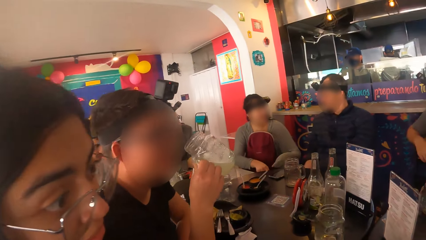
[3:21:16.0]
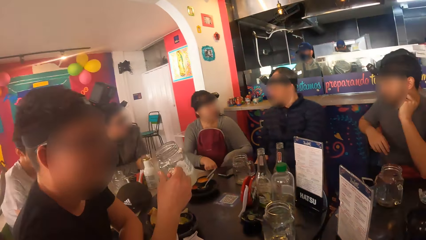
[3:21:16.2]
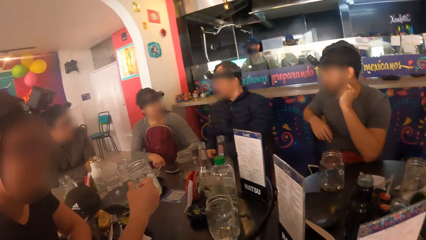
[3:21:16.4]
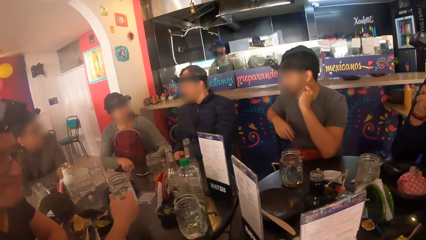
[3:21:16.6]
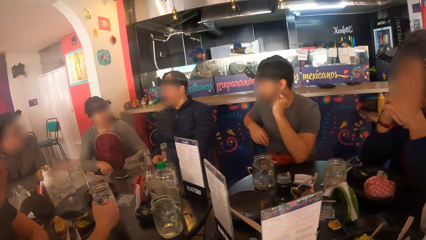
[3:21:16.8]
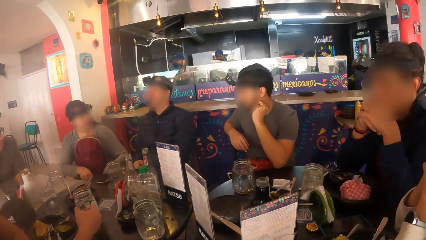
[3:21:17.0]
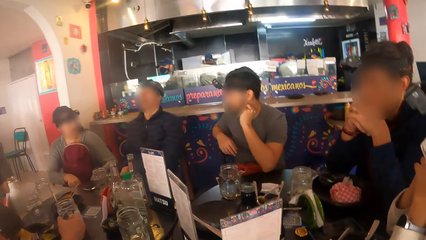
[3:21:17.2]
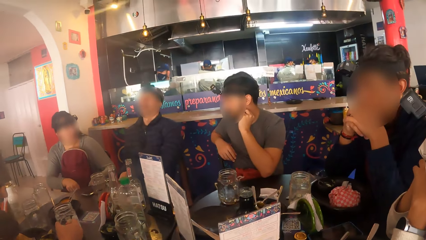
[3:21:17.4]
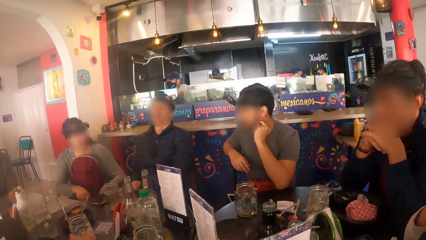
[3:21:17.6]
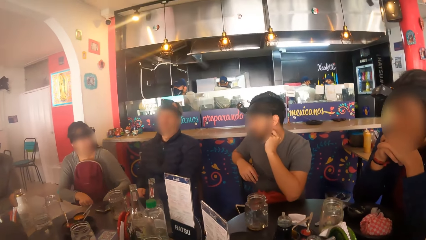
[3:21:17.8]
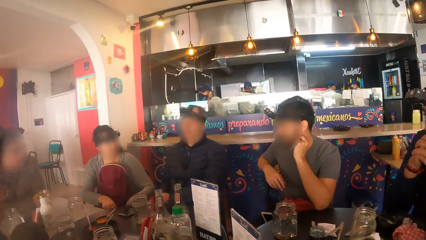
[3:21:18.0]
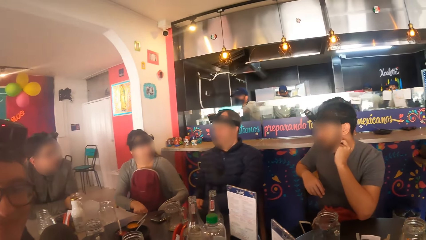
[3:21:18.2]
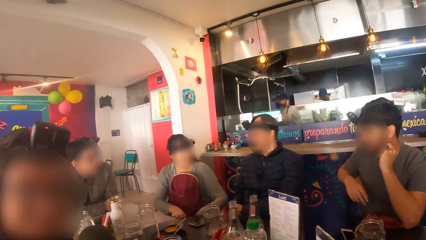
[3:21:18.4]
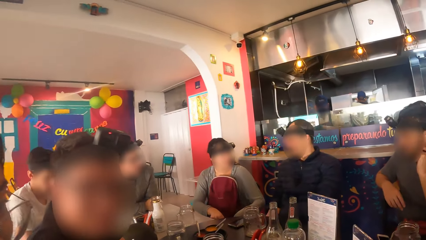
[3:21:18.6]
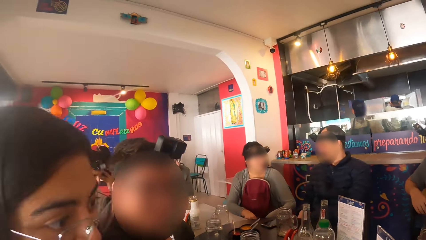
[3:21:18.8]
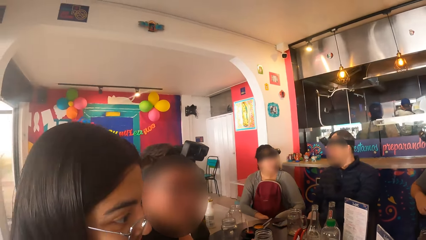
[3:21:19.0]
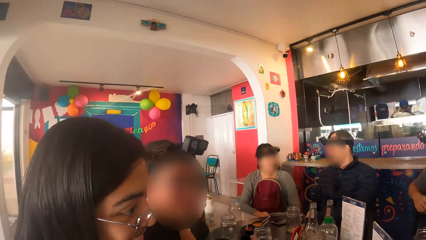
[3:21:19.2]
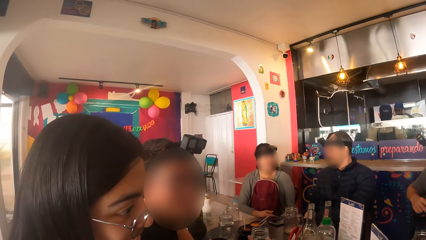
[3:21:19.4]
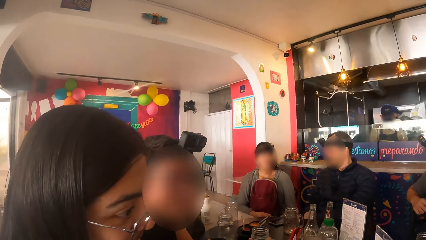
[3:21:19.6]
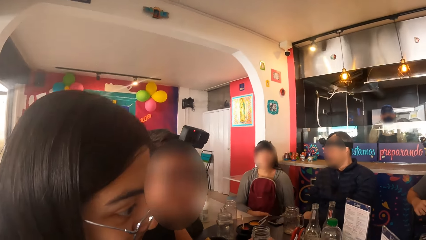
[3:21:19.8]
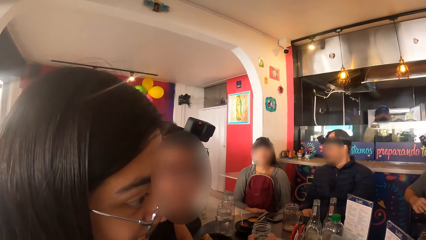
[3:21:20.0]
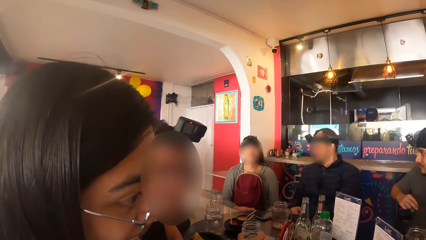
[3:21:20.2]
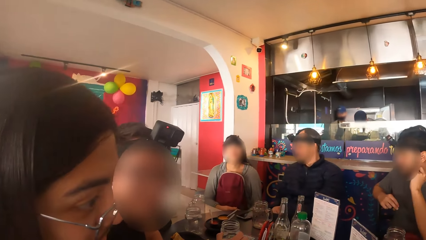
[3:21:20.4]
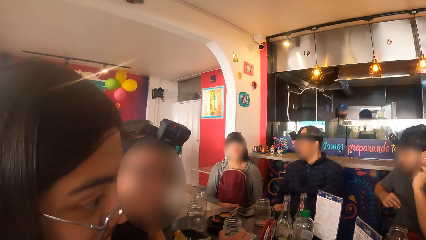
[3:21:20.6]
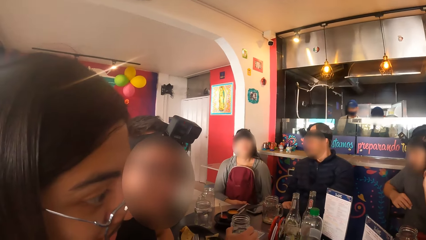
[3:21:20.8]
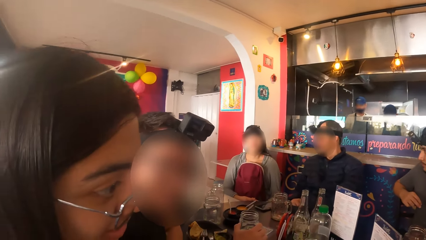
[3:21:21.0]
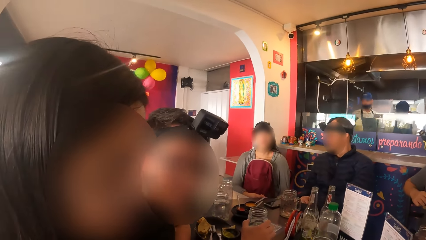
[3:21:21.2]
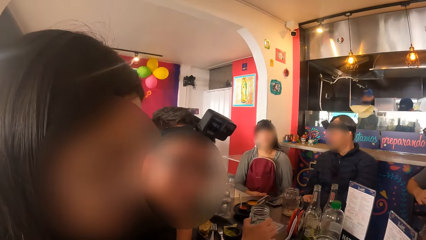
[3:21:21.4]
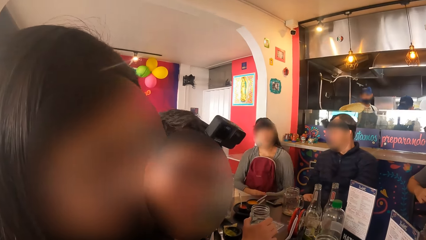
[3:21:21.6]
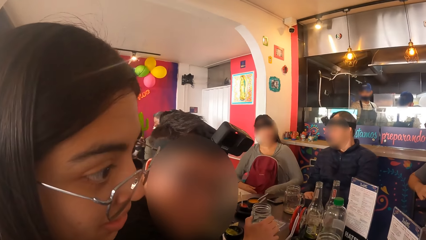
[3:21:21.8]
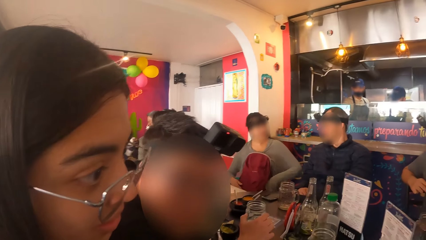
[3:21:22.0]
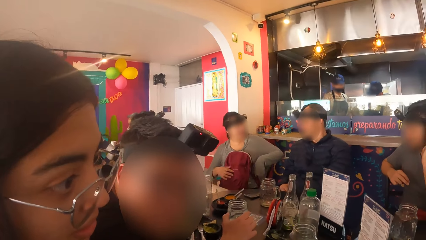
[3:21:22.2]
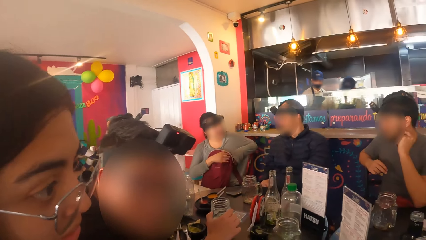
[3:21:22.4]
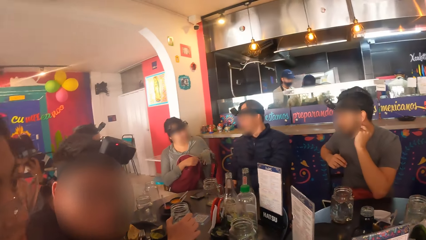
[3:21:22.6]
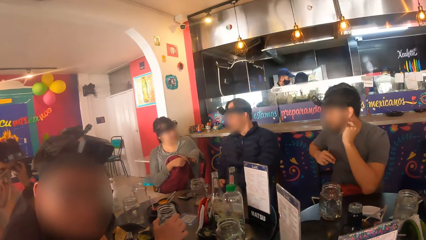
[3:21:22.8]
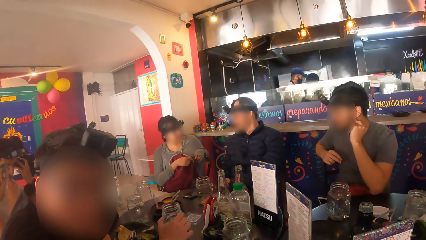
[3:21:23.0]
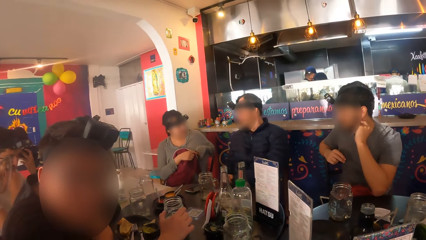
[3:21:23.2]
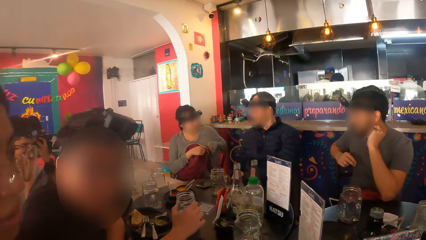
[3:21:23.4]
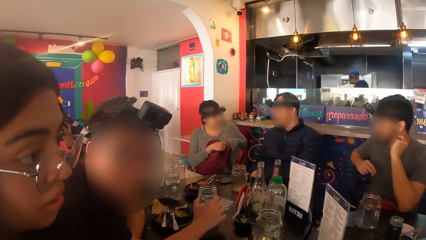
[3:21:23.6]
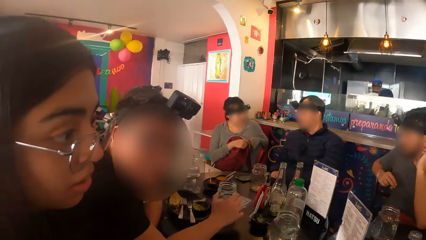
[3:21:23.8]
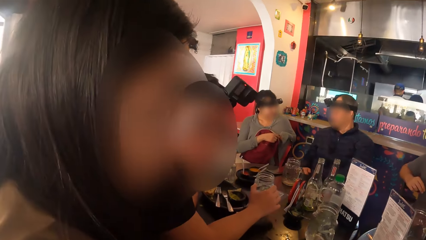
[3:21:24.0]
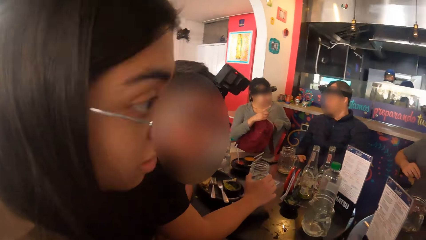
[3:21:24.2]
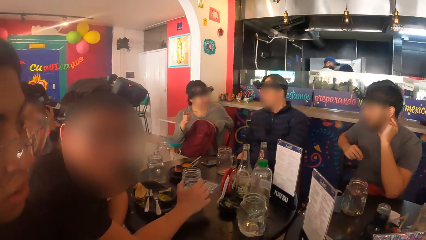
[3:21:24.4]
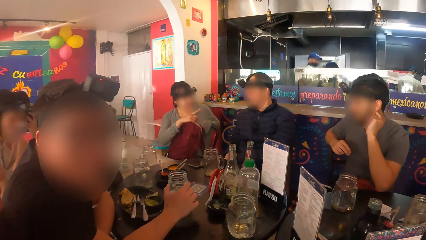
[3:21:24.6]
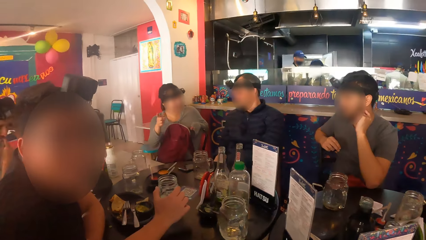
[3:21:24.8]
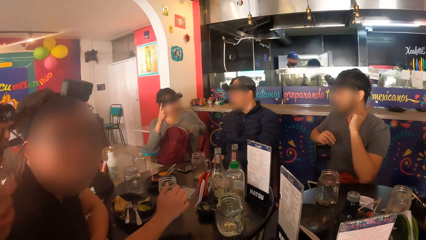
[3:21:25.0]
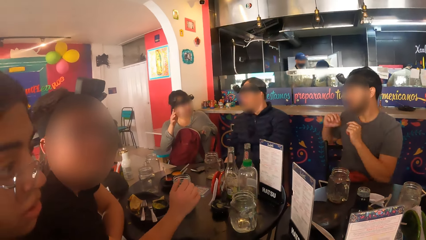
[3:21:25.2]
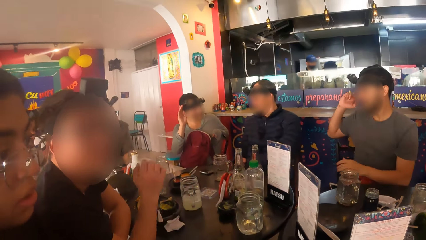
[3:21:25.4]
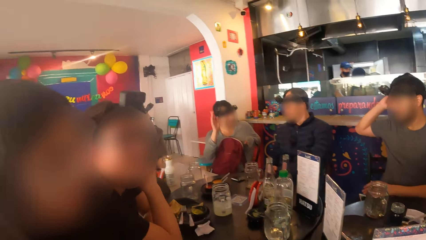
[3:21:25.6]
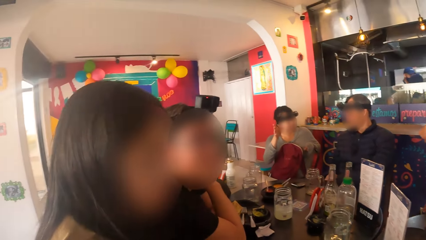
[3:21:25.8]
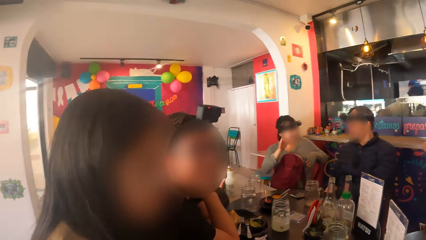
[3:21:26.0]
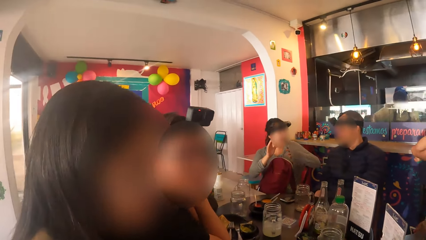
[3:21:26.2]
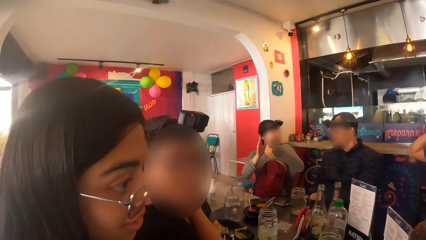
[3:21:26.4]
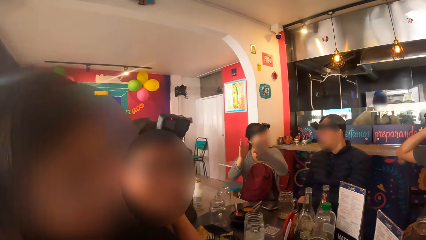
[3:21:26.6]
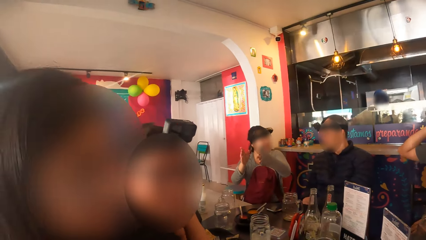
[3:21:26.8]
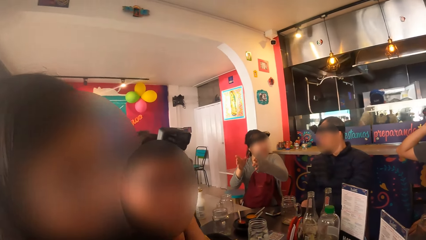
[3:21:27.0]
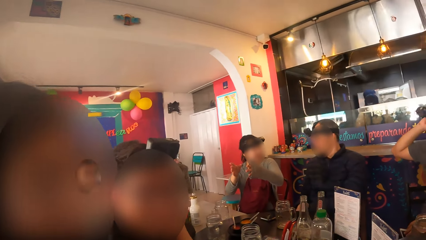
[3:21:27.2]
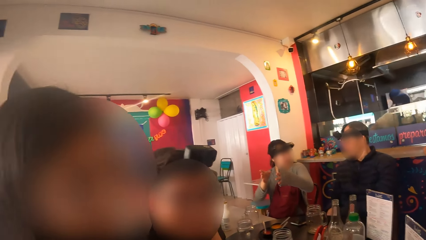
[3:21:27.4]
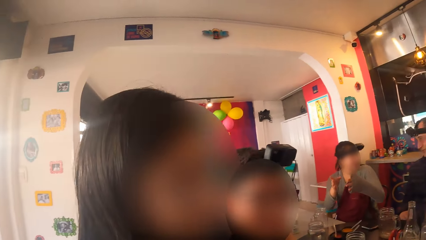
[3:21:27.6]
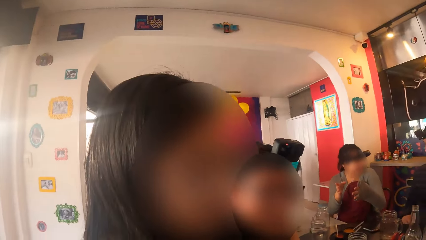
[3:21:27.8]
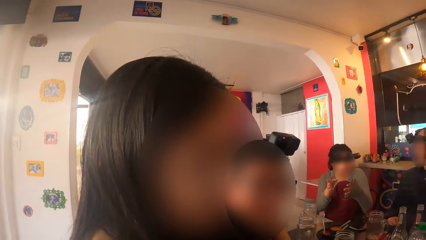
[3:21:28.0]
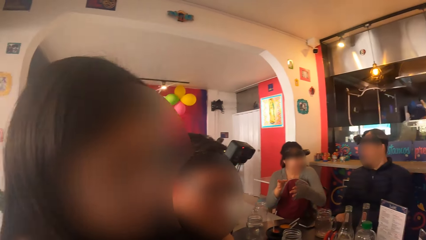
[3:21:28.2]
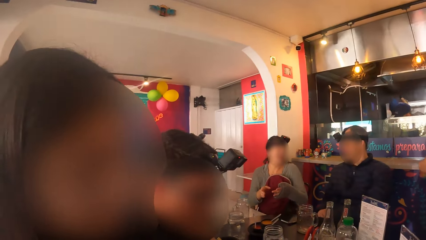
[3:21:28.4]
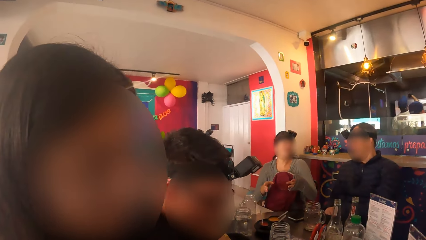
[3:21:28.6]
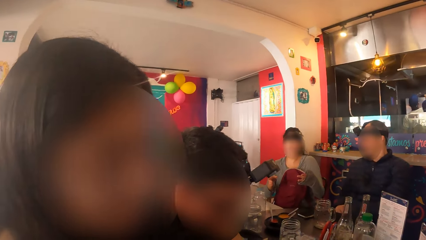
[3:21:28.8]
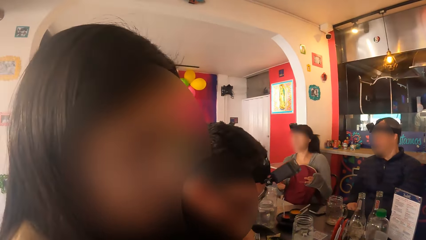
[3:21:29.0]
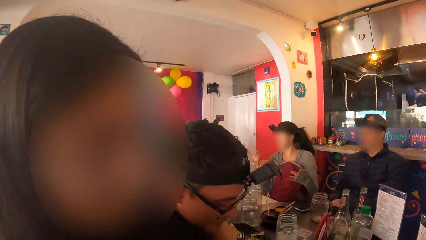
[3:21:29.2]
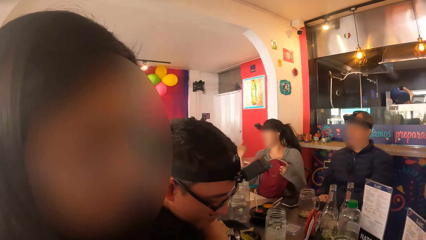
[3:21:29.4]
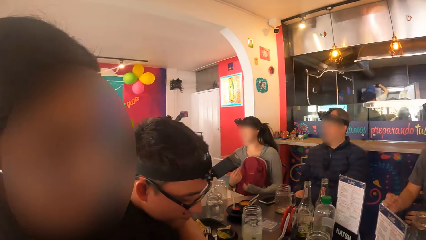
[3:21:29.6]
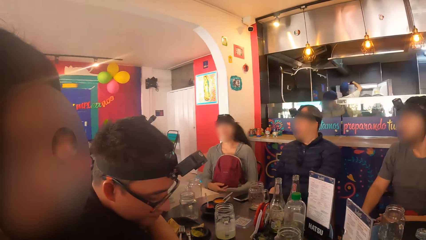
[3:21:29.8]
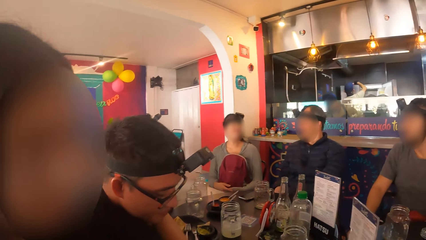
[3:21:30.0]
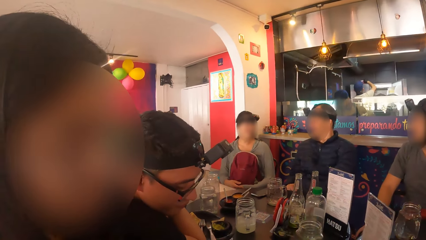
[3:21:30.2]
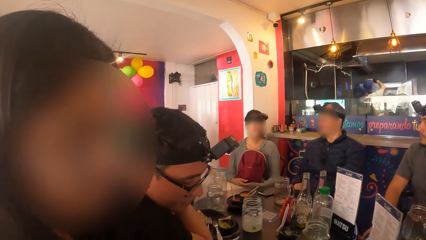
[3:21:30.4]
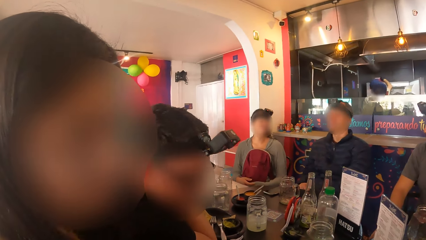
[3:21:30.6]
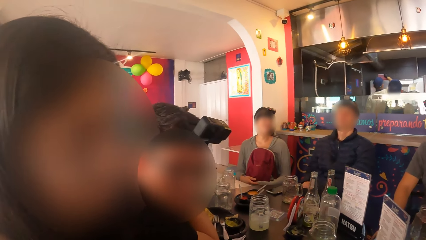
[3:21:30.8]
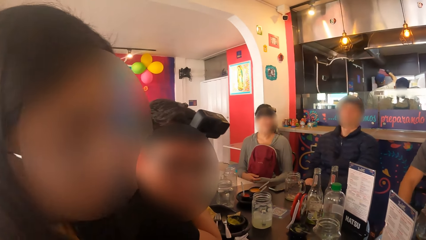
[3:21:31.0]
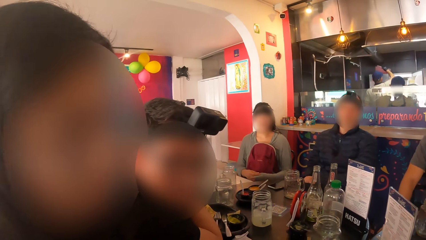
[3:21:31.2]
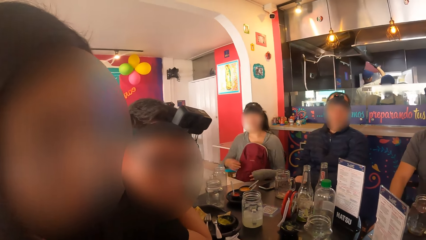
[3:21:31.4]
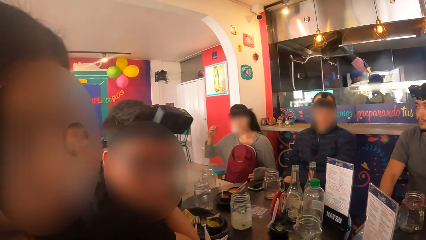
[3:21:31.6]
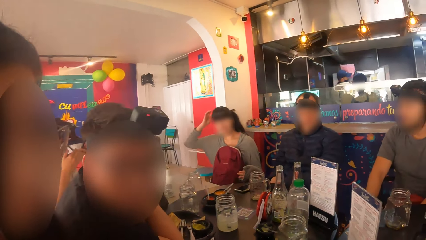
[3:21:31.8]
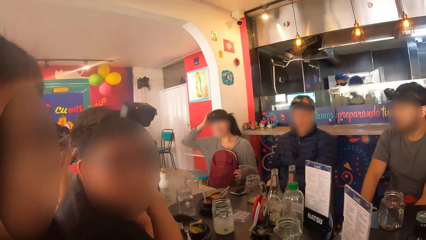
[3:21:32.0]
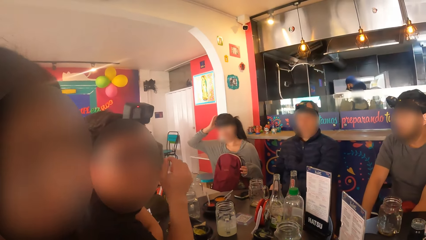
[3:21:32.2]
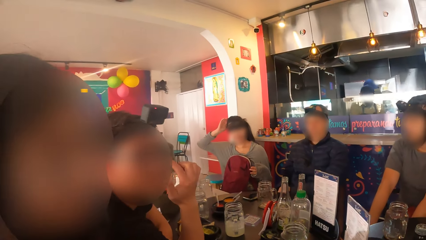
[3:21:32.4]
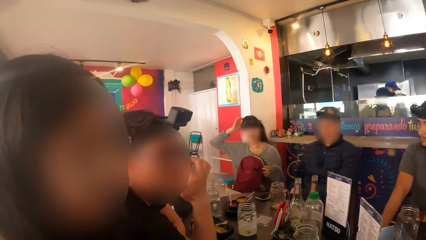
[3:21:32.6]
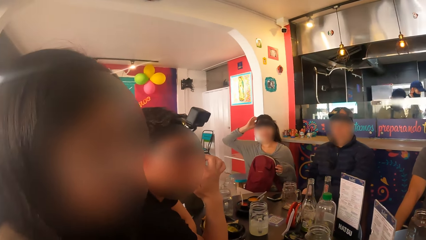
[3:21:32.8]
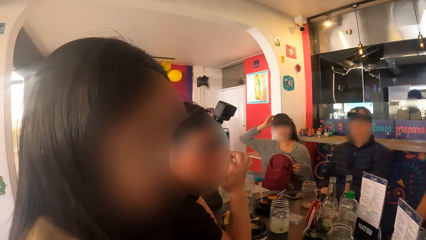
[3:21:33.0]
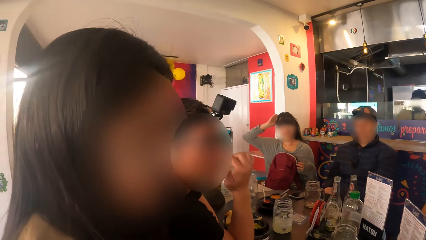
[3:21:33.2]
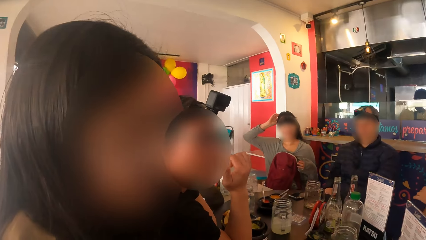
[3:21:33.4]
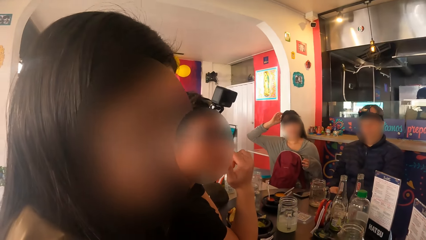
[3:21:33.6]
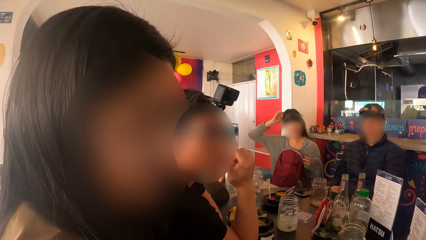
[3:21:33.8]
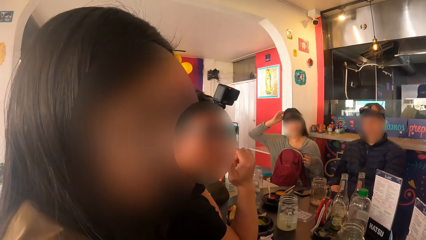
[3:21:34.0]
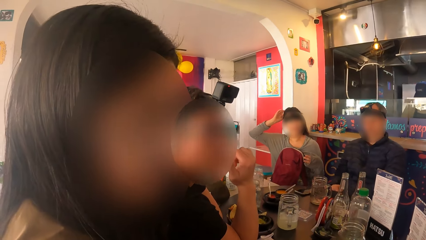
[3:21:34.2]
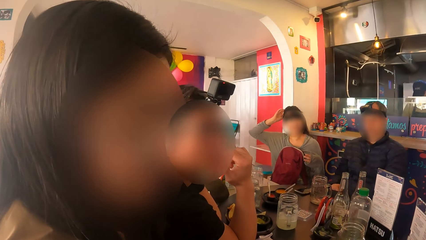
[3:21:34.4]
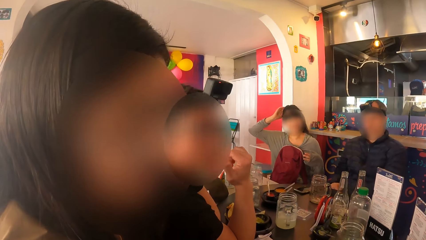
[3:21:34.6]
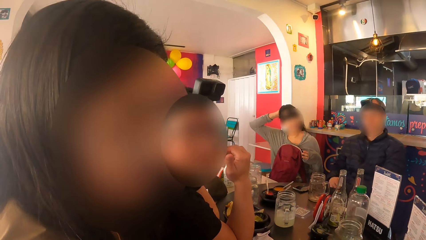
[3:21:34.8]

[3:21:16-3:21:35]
A man drops the cup on the table with his right hand. The camera wearer interacts with the man. A woman holds the red bag on her legs with both hands. Another man touches his head with his right hand. The woman itches her head with her right hand. The first man adjusts a pair of glasses on his head with his right hand.
